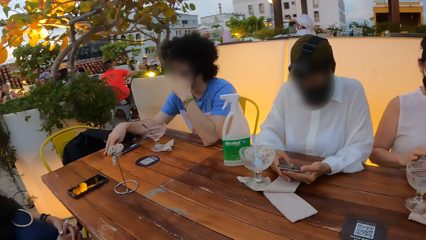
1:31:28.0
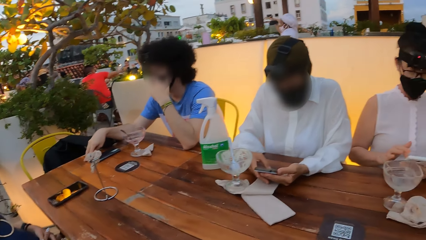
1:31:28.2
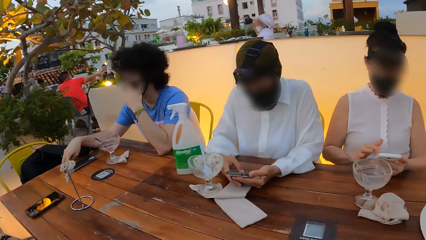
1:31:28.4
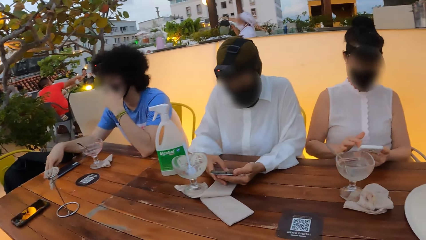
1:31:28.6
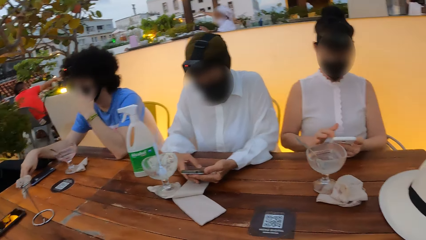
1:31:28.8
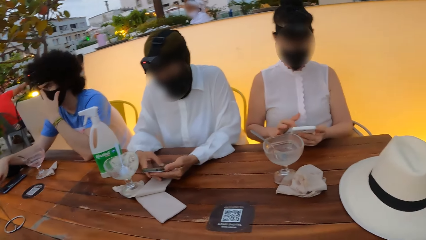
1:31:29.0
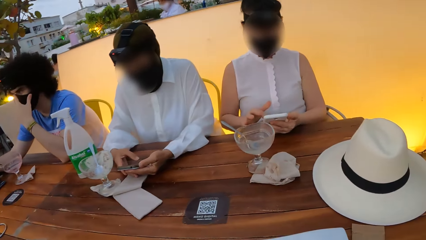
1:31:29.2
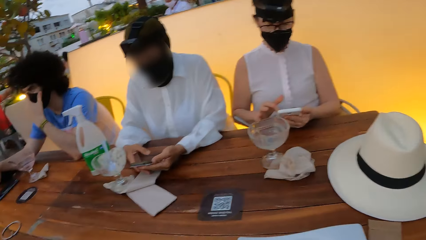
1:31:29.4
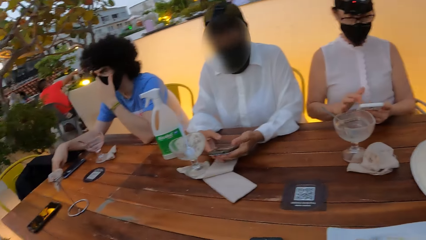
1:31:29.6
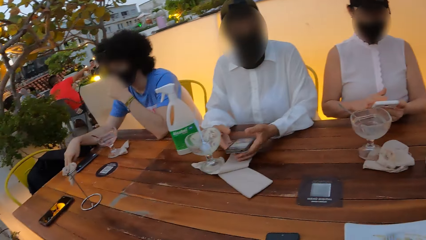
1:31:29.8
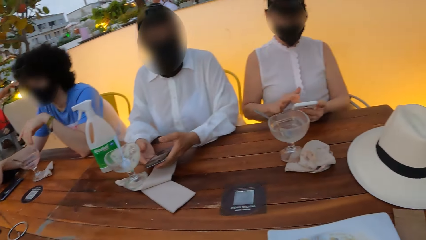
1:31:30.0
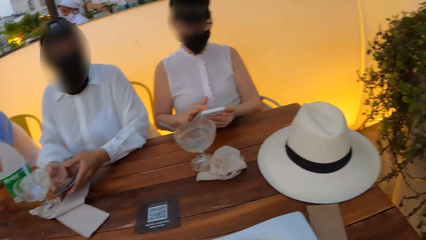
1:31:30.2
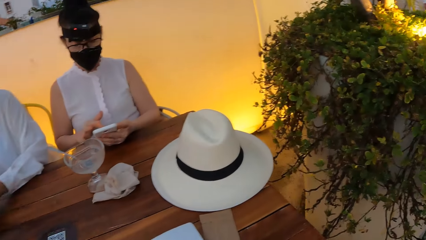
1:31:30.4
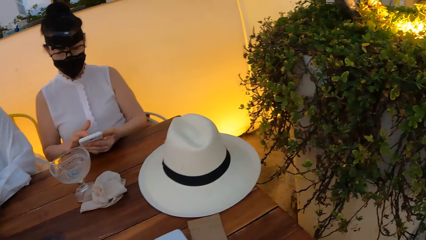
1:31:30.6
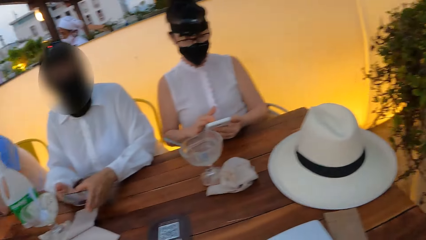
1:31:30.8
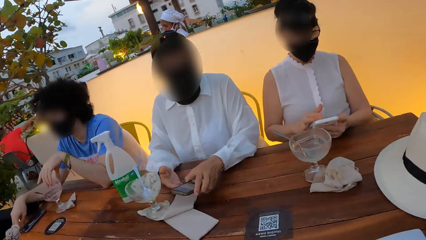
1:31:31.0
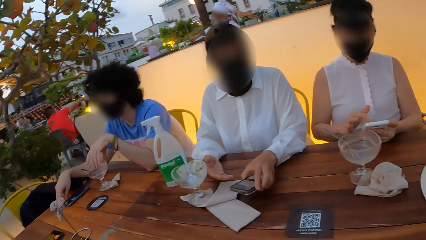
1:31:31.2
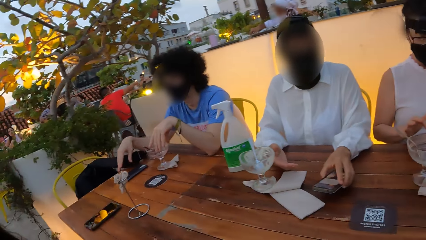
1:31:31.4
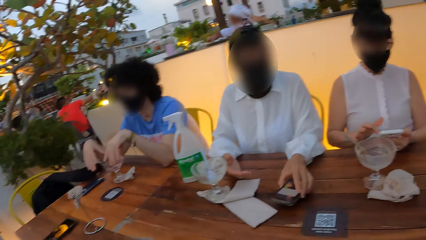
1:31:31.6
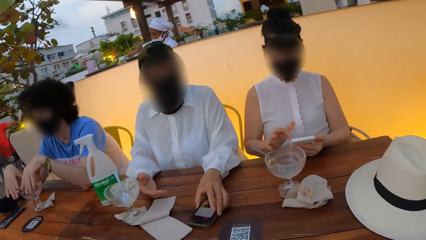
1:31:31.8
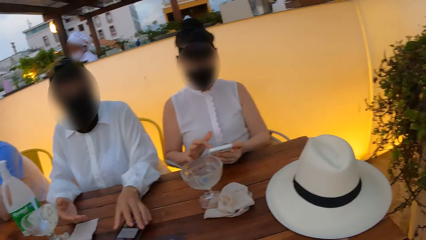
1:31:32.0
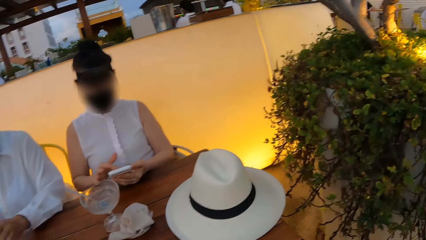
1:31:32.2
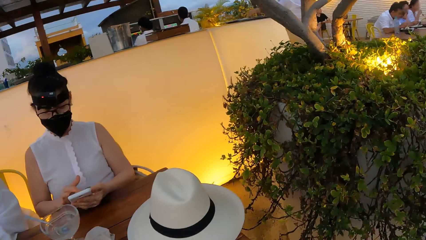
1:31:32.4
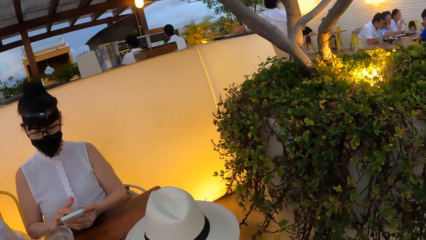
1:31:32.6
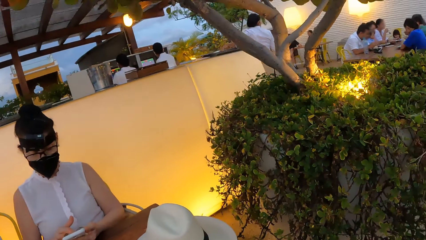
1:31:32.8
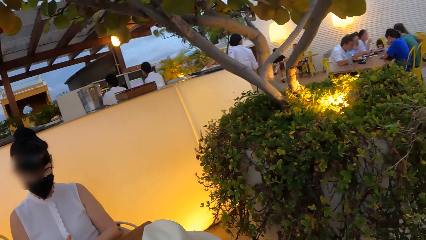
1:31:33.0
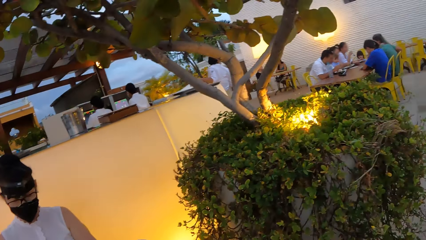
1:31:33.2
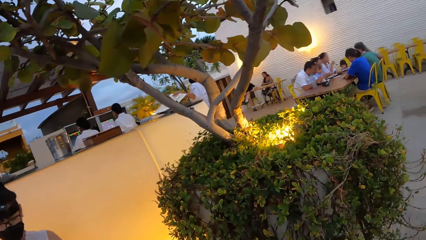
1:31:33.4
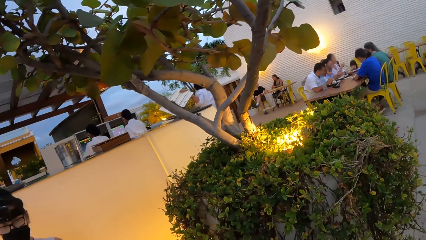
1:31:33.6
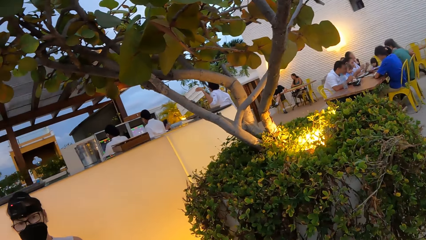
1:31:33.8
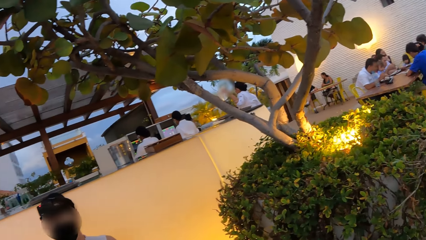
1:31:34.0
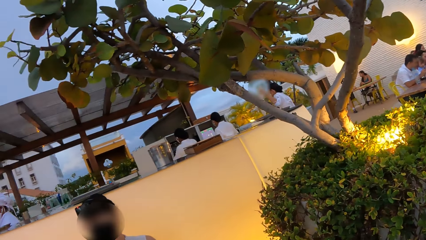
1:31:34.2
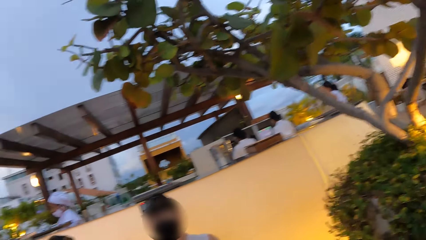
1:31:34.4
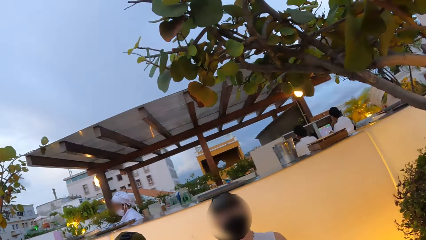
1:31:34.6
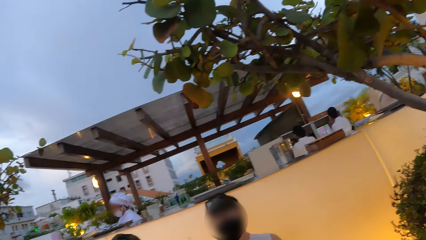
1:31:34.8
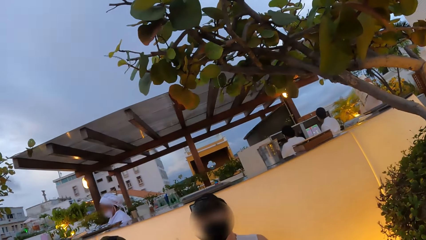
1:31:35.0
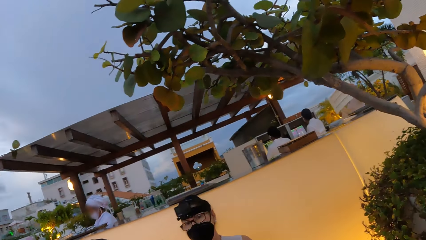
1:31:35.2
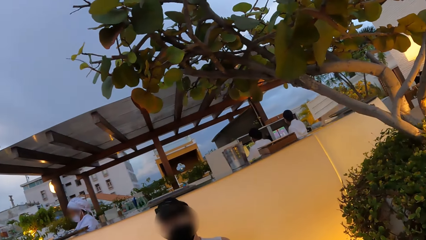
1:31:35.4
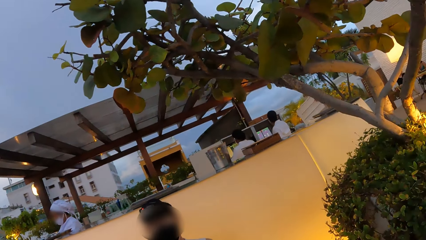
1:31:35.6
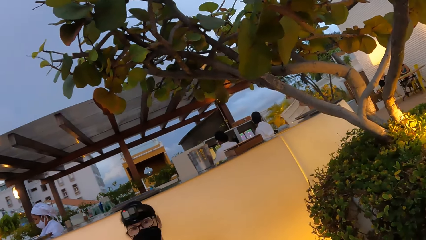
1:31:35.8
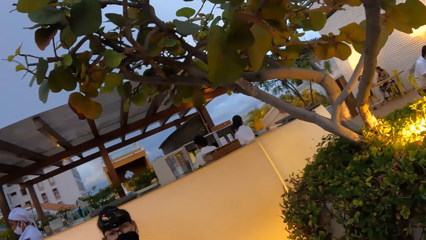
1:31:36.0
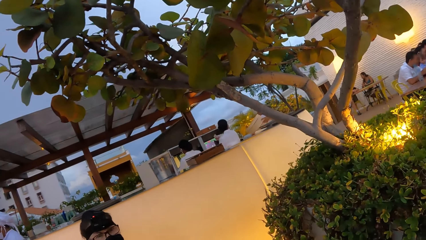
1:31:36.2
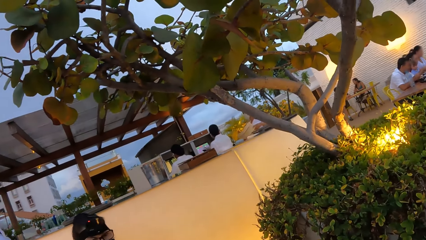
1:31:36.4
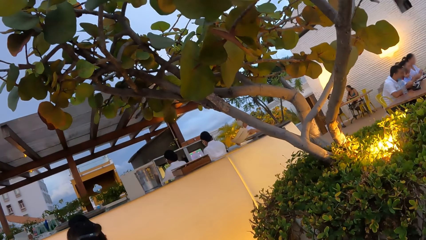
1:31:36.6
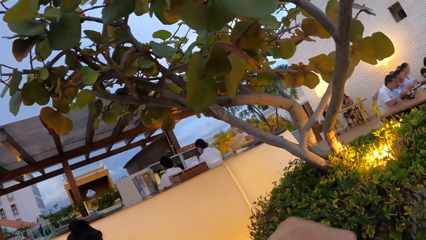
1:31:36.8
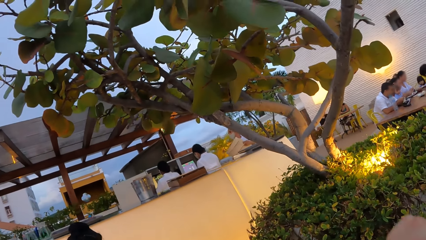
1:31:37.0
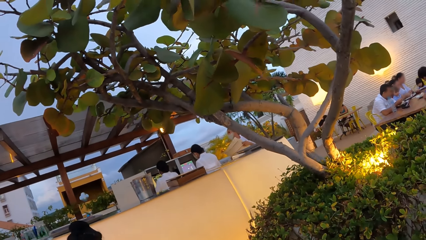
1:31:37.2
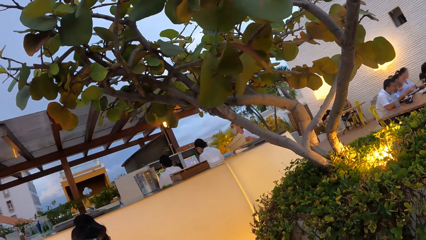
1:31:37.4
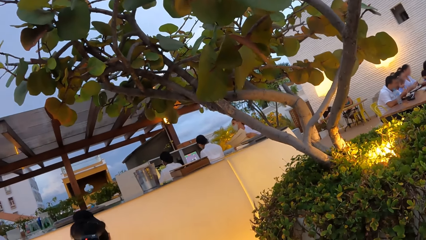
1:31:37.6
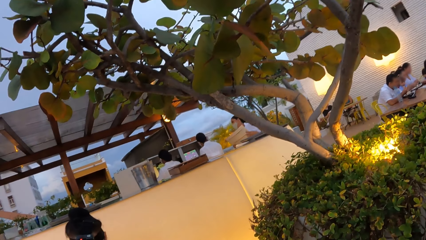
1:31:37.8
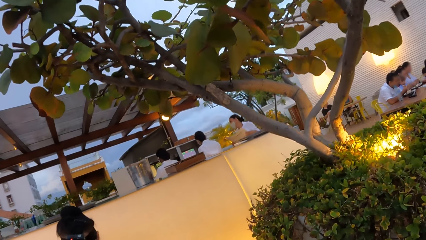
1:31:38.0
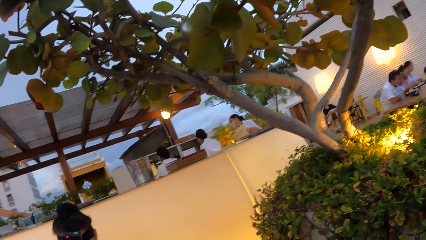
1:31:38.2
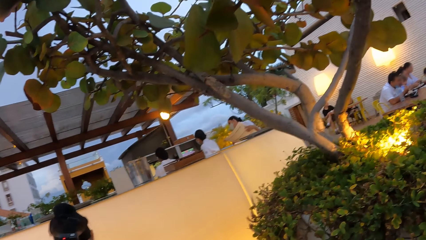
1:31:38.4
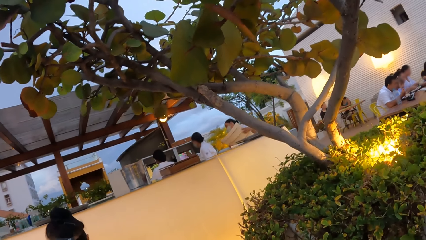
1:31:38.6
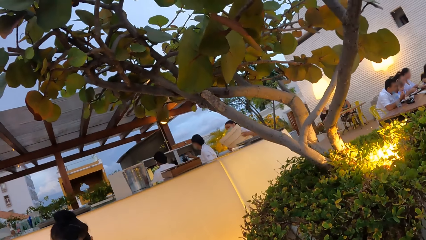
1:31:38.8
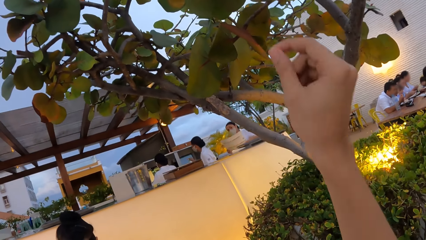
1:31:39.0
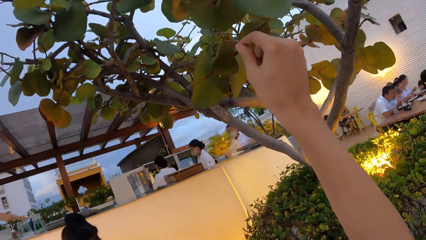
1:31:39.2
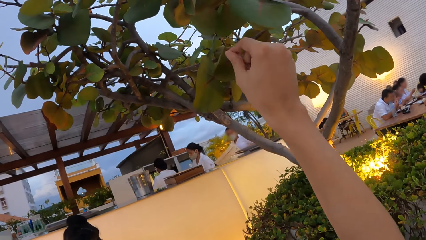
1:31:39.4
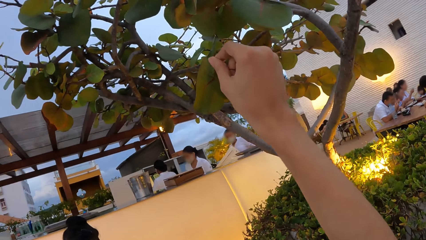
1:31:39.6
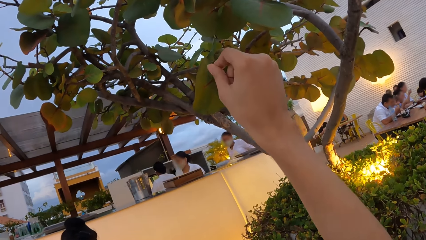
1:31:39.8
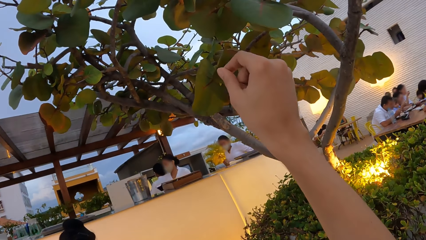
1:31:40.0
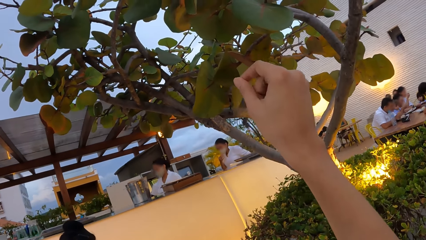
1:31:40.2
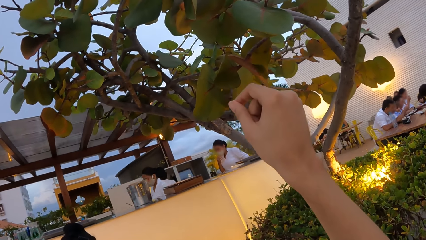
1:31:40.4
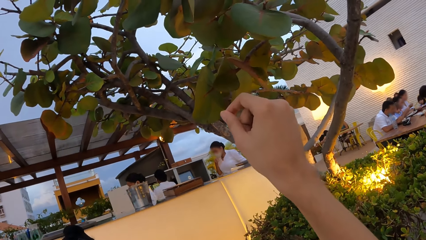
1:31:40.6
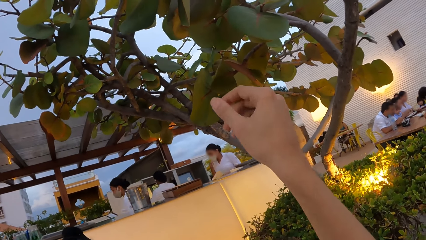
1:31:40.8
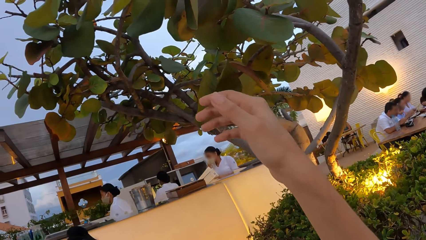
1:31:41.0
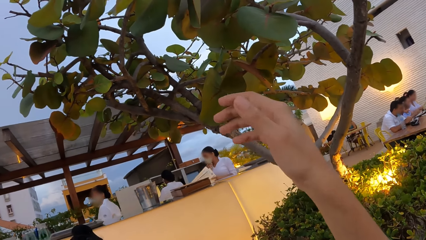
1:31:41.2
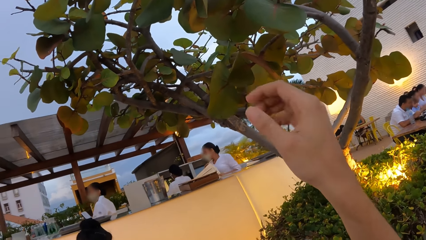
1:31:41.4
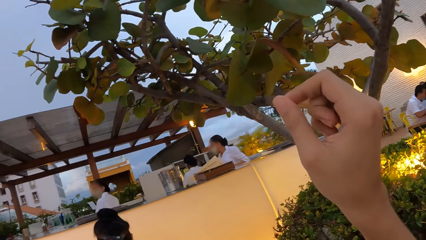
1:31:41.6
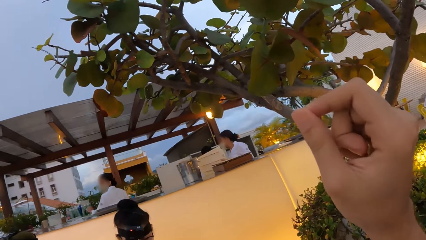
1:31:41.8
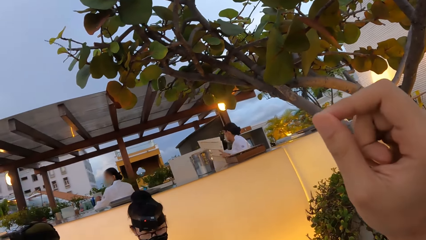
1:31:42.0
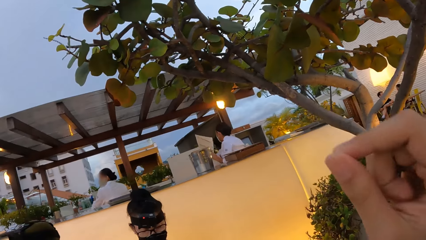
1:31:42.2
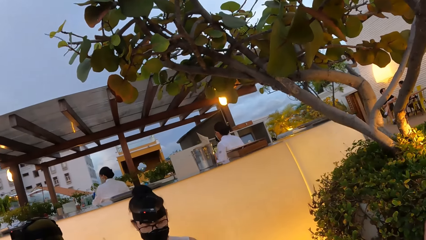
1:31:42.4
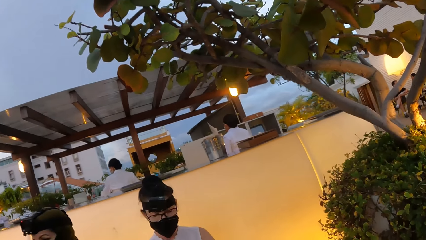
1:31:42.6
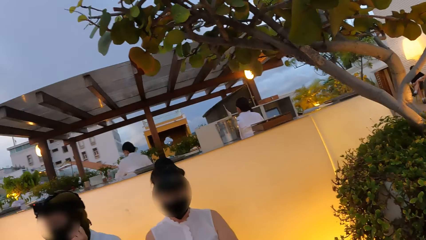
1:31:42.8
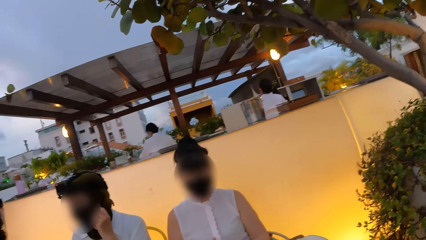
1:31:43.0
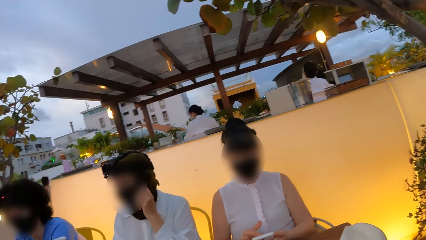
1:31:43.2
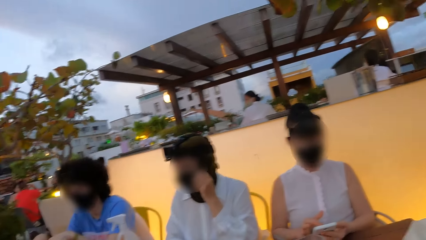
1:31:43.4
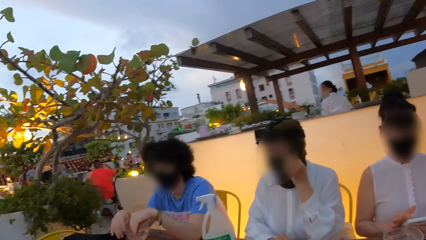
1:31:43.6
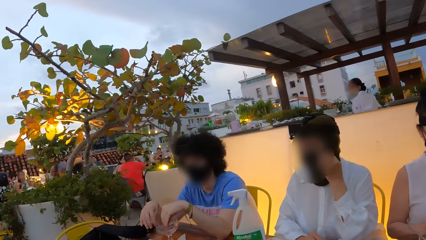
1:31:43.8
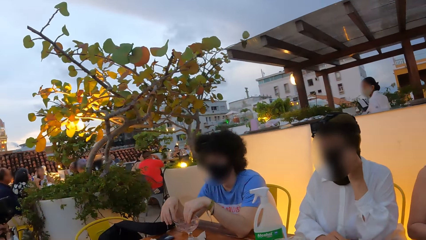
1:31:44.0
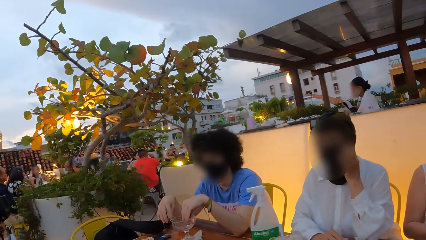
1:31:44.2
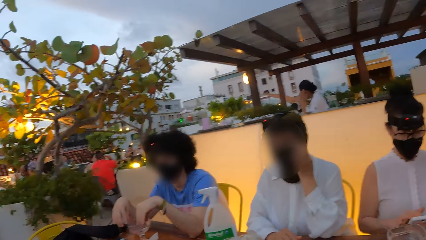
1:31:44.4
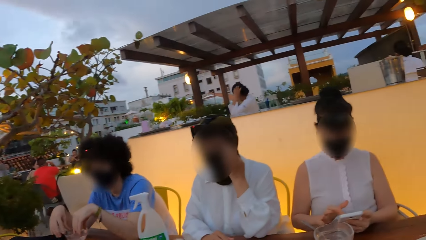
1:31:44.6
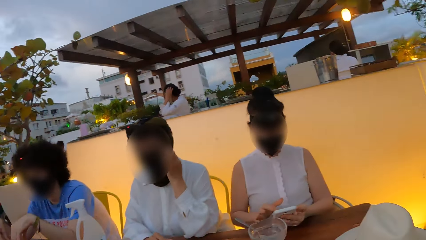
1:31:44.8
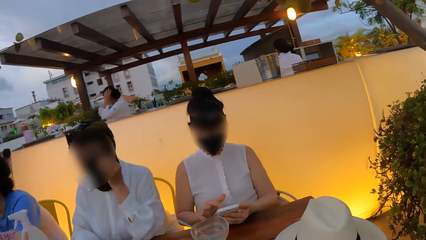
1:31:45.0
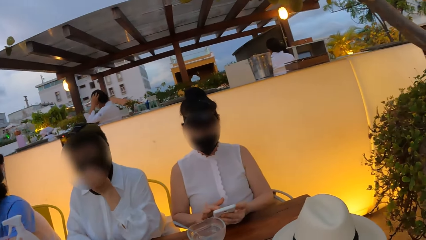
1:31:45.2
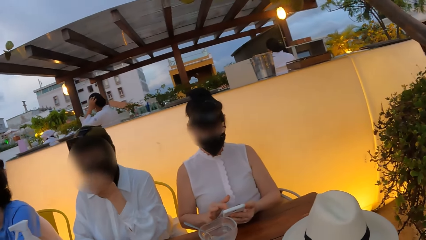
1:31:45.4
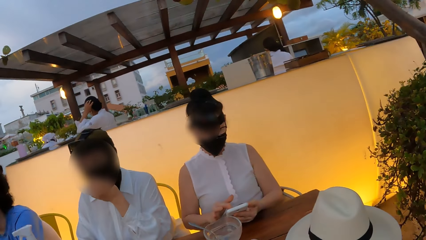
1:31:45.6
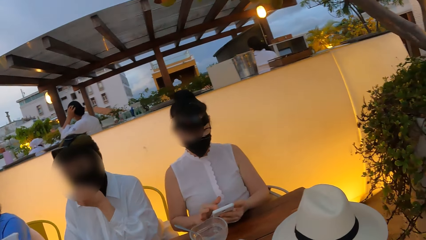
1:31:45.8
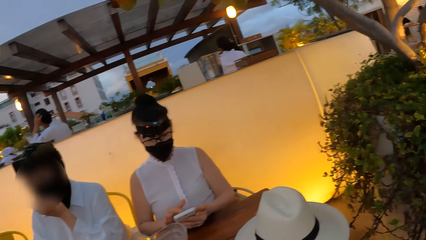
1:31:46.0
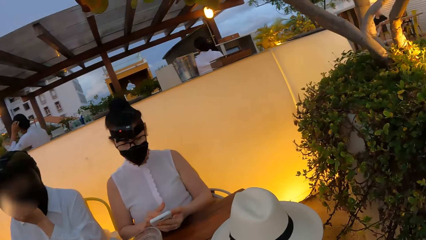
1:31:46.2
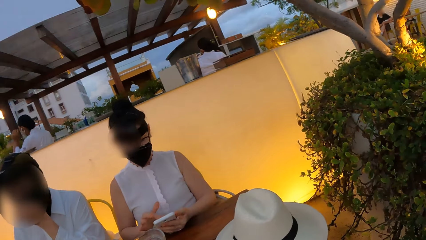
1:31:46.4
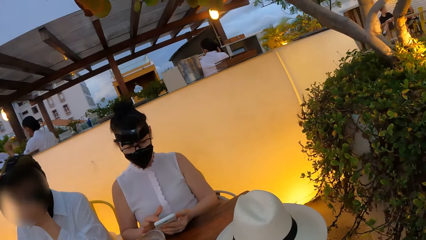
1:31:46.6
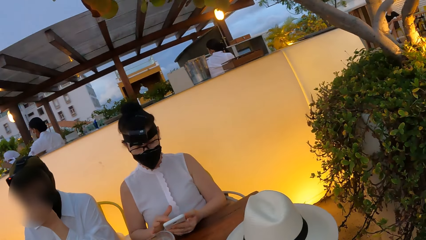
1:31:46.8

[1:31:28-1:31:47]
The camera wearer looks around the restaurant. They call the cashier. They look around.
